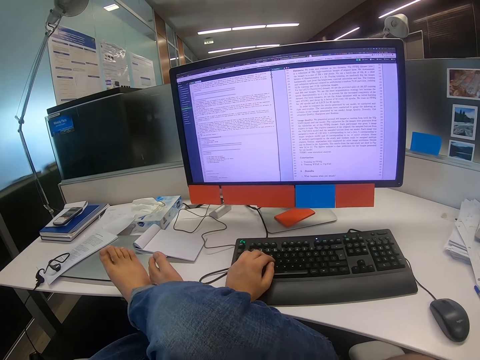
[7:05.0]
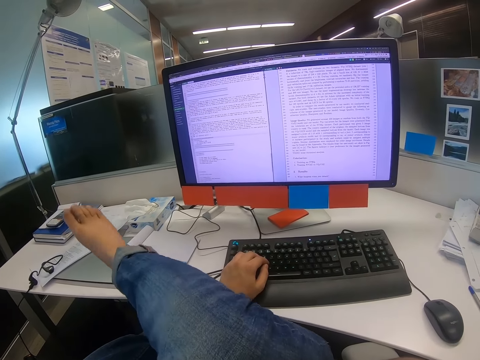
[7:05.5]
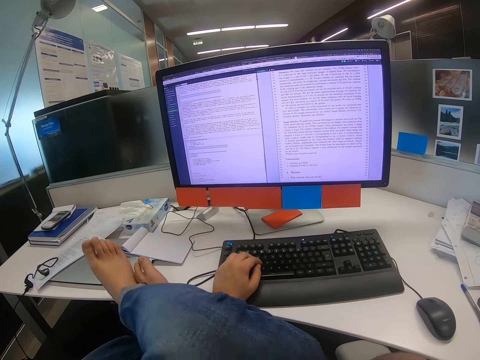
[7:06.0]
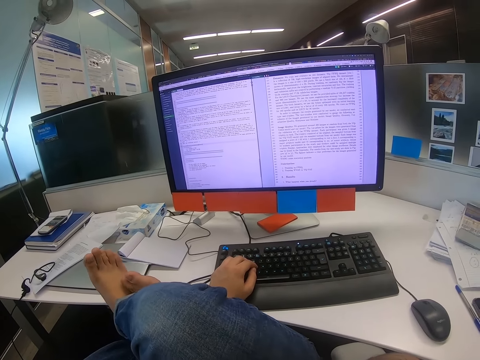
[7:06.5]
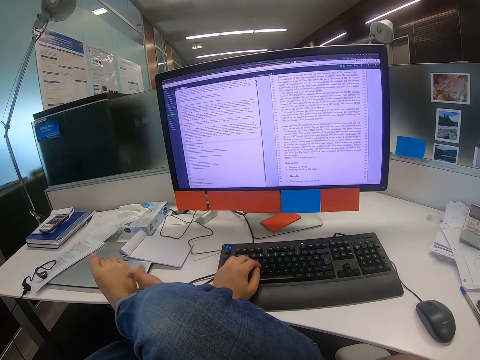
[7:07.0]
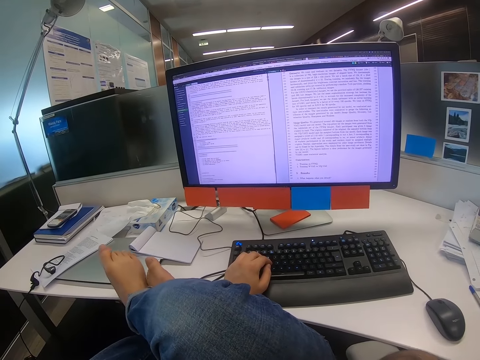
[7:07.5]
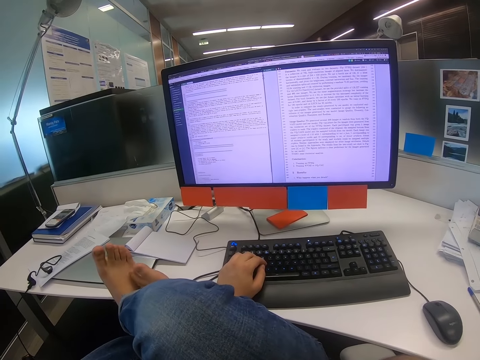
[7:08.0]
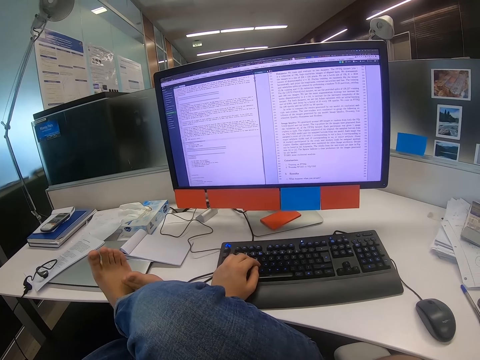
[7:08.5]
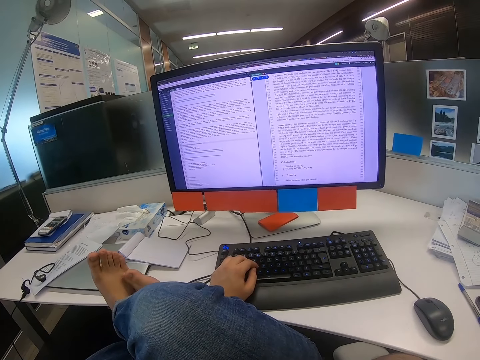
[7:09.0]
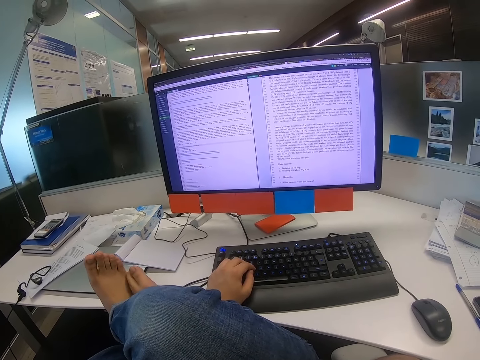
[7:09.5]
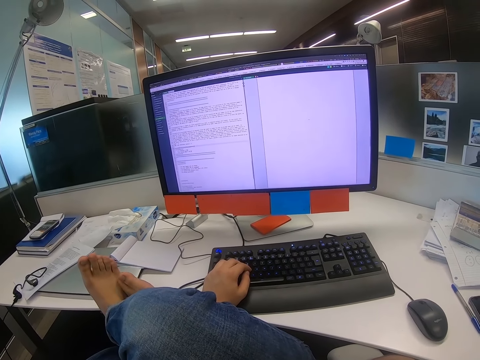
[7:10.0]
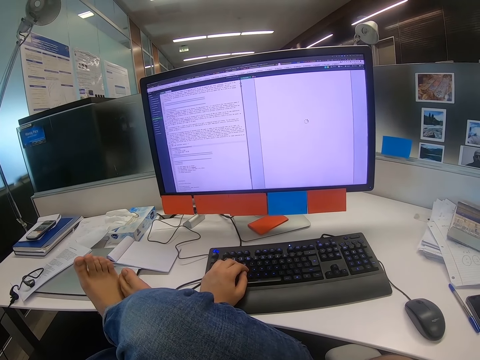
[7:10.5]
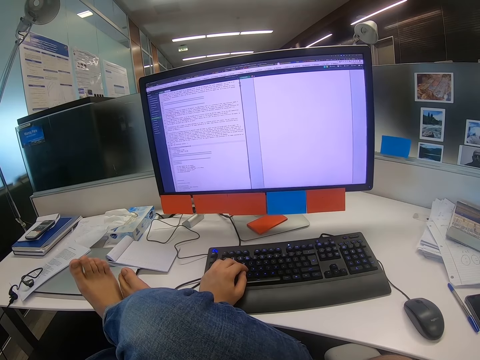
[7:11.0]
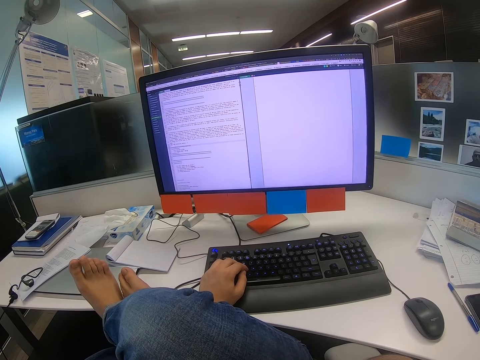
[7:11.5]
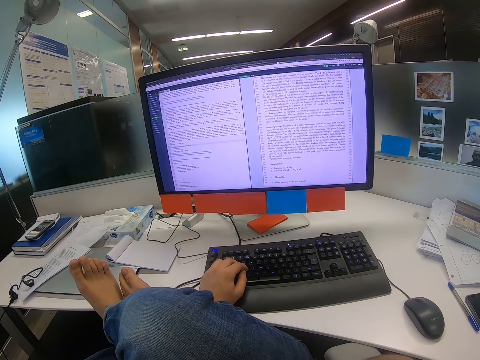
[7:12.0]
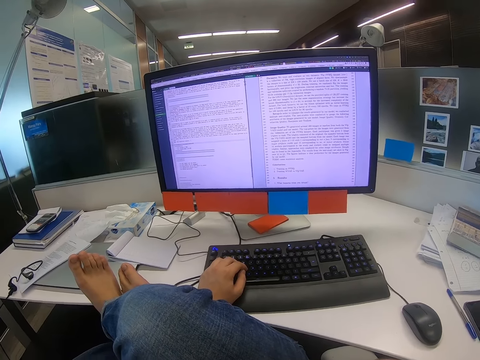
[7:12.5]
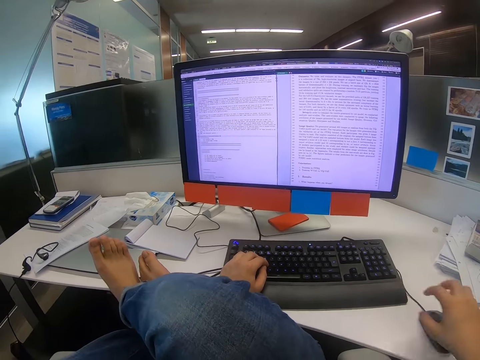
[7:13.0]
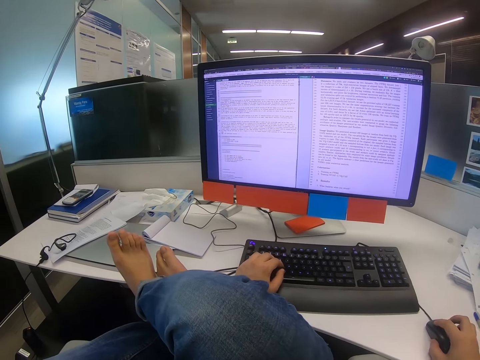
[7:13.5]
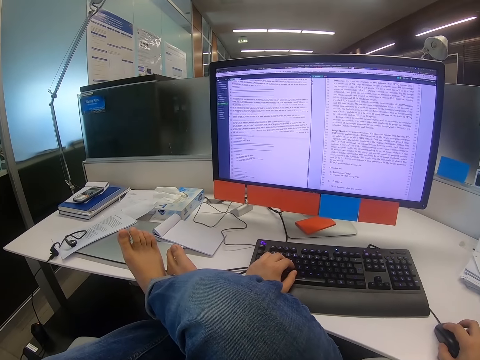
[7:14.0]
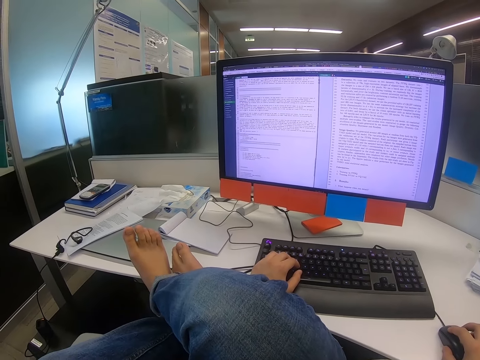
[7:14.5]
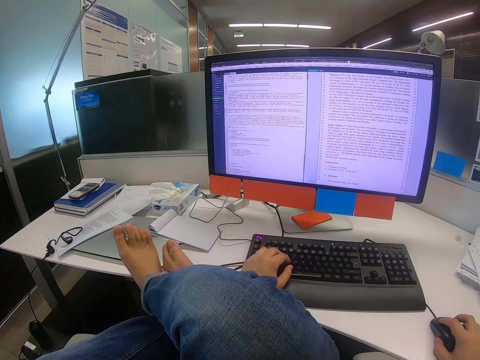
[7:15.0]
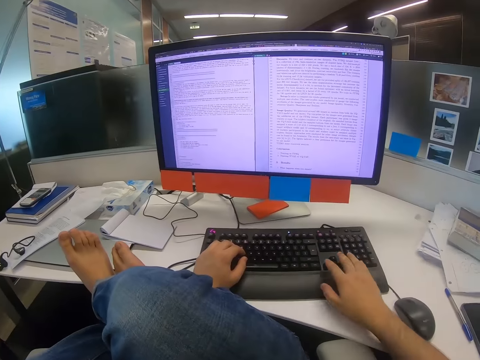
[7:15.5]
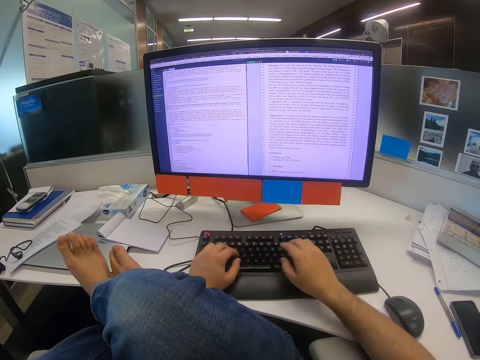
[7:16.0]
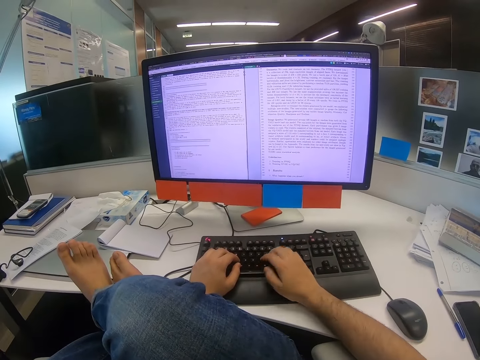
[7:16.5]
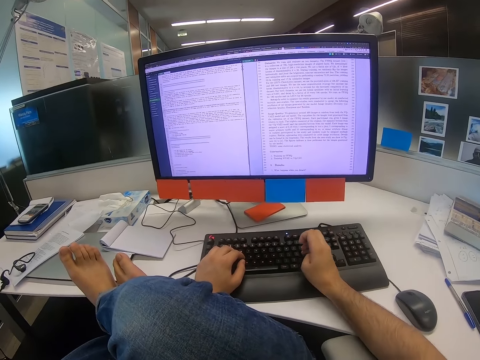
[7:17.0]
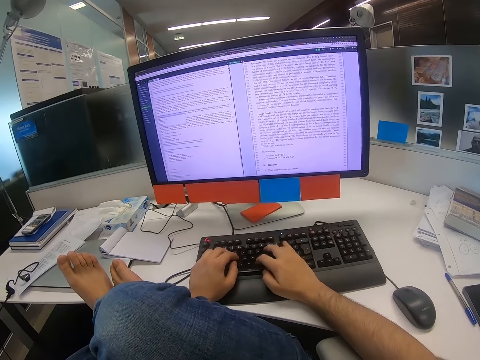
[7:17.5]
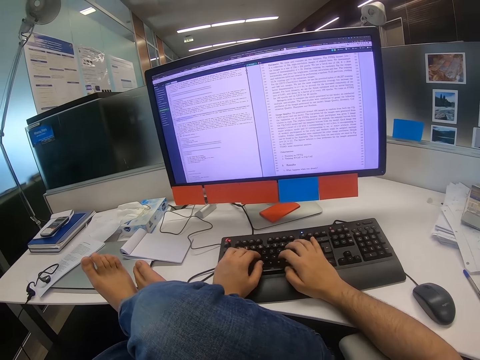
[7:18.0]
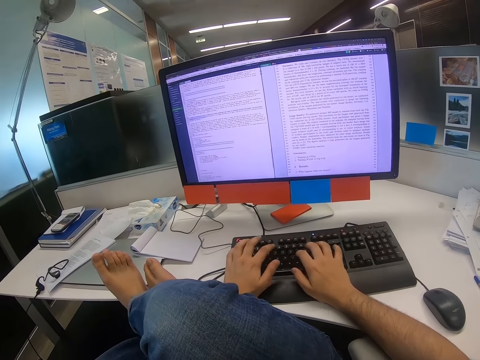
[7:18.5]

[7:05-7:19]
The camera wearer lifts his right hand. He moves the mouse with the right hand. He types on the keyboard.

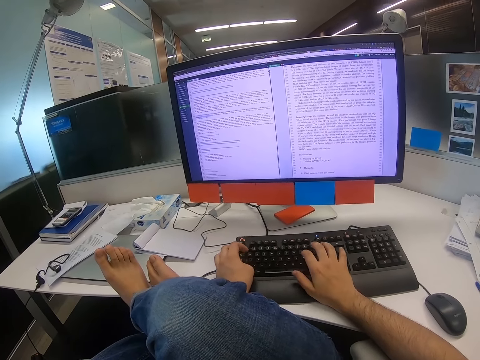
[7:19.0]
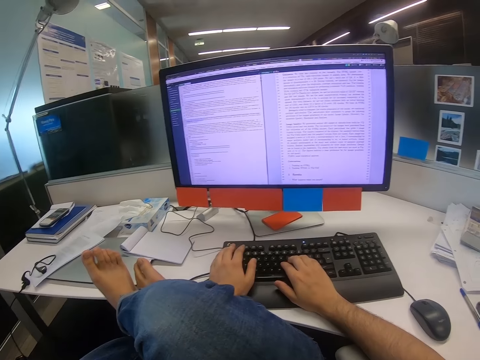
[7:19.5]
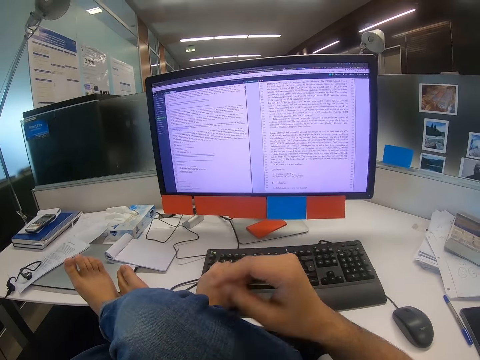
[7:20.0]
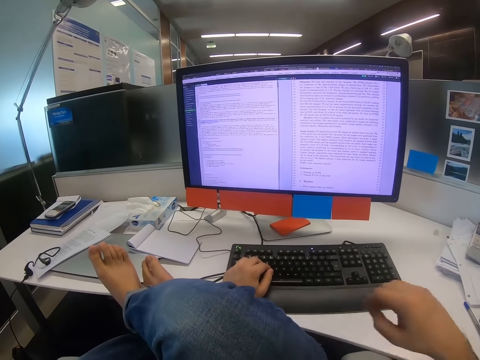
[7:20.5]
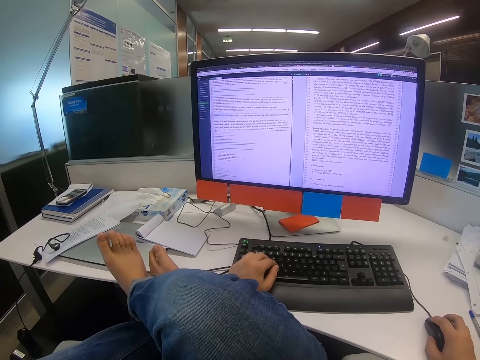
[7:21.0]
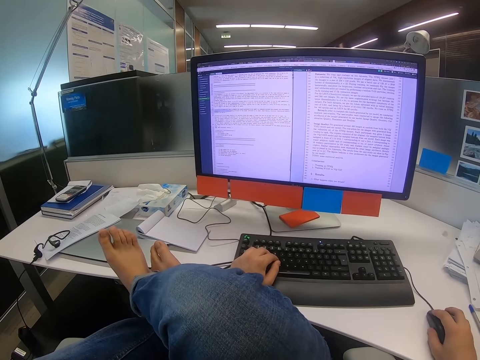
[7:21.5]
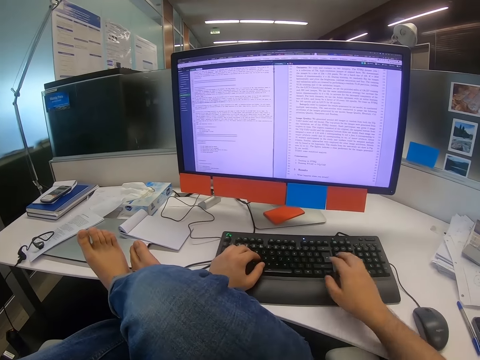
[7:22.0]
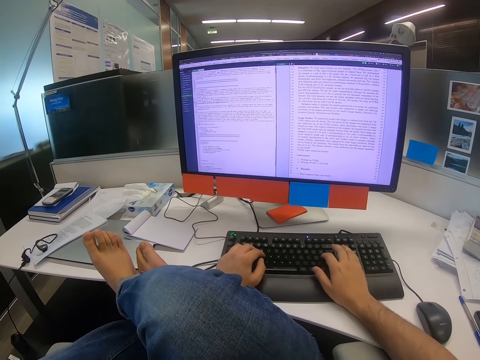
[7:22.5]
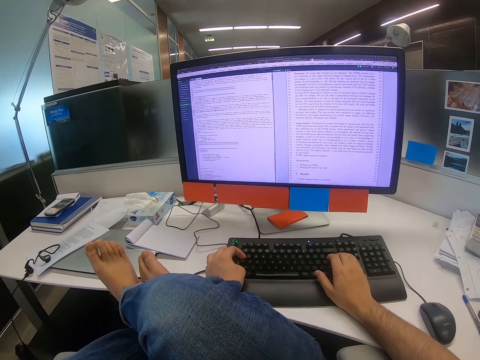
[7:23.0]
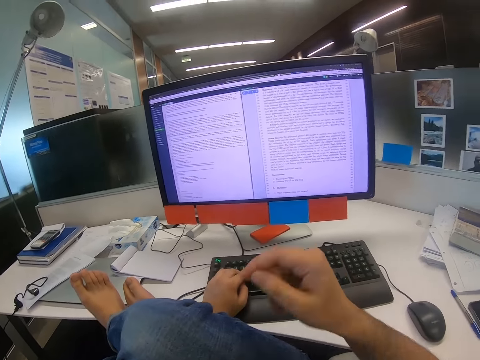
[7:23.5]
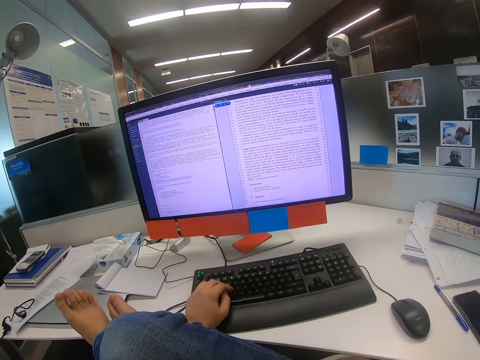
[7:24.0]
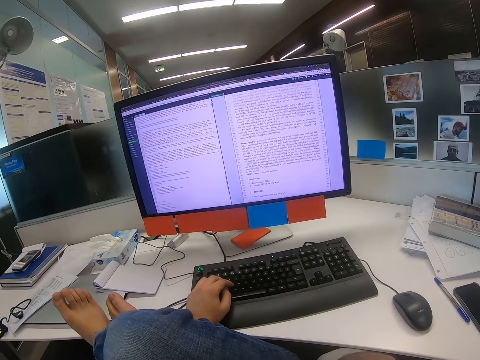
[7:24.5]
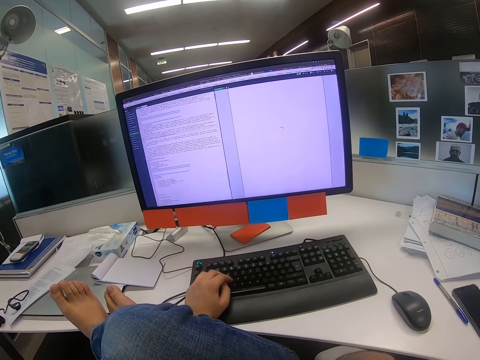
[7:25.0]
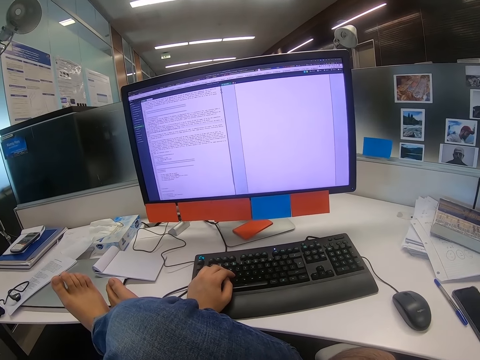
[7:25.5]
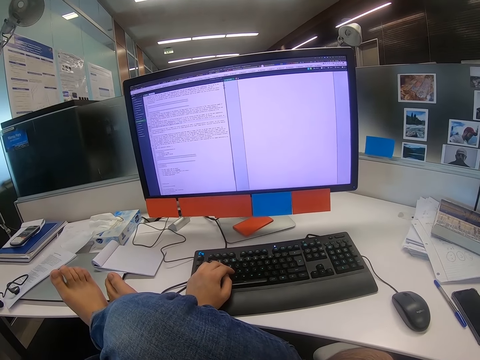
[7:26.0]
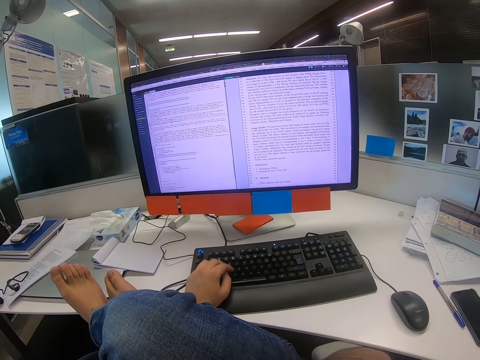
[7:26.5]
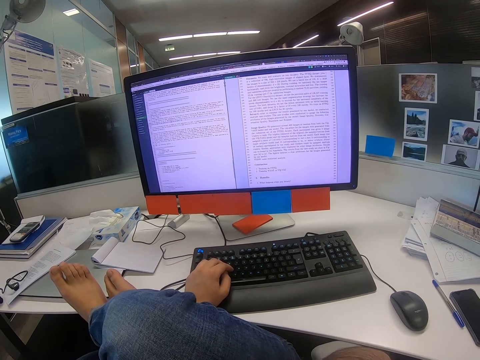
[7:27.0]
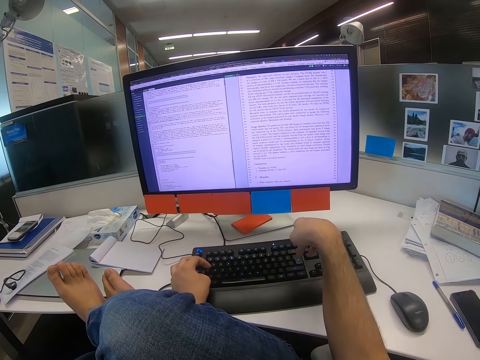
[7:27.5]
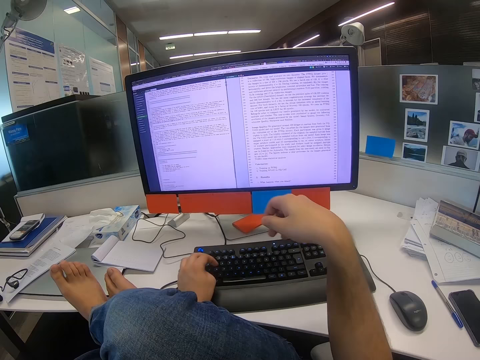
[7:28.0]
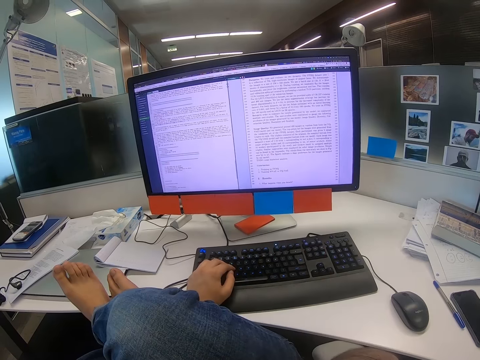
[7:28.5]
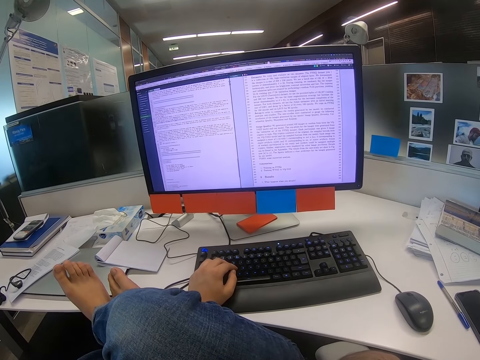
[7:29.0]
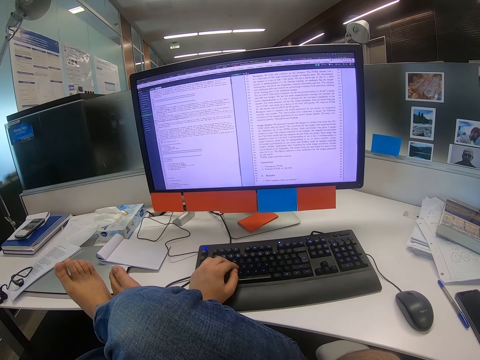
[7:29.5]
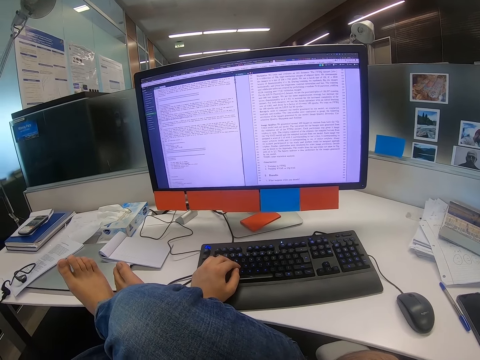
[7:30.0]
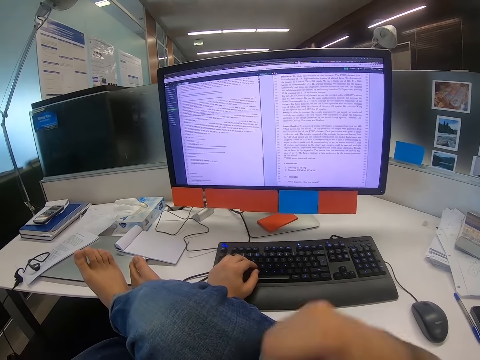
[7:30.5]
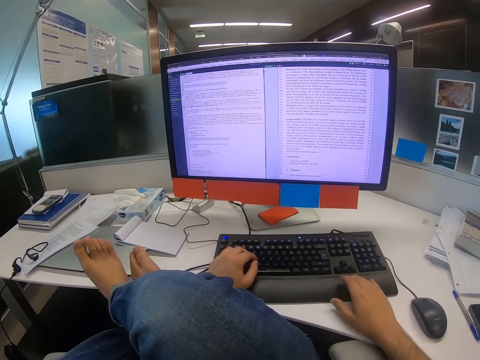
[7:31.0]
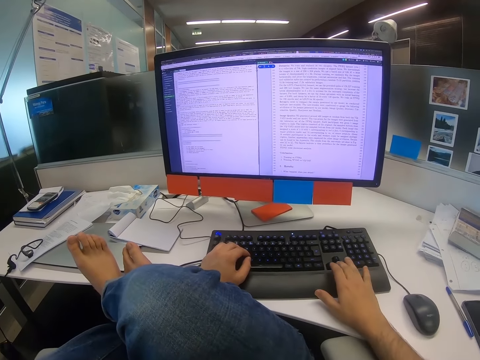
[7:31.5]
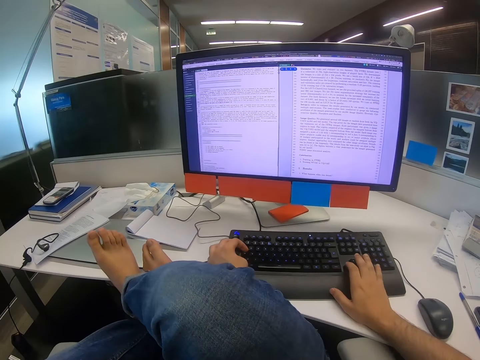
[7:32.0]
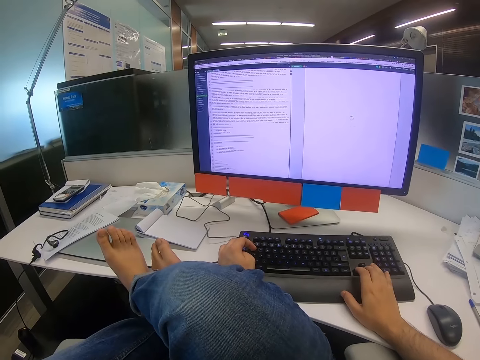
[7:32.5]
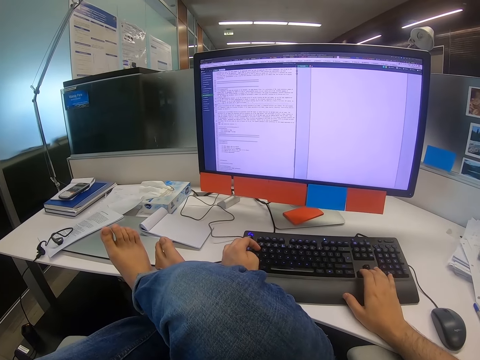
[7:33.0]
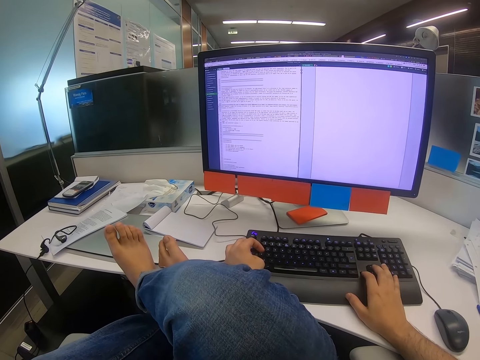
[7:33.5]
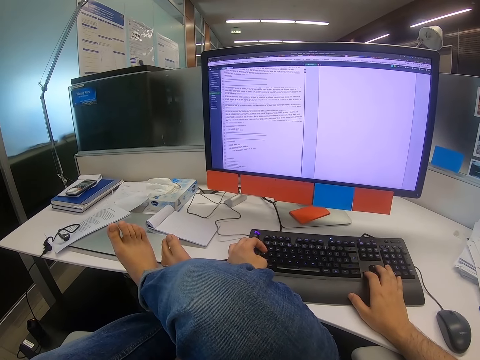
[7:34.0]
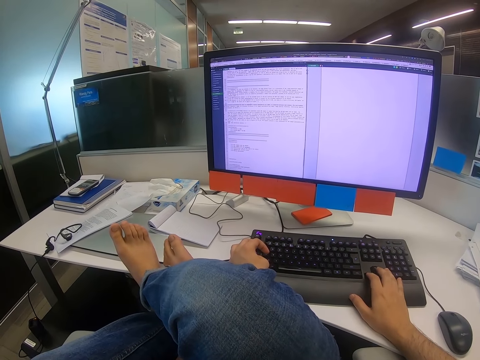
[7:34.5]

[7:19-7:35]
The camera wearer lifts his right hand. He moves the mouse with the right hand. He types on the keyboard. He lifts his right hand. He presses a button on the keyboard with his right hand.
